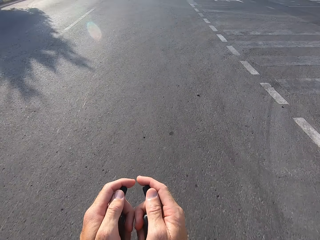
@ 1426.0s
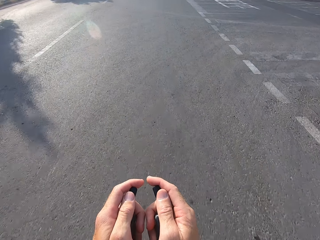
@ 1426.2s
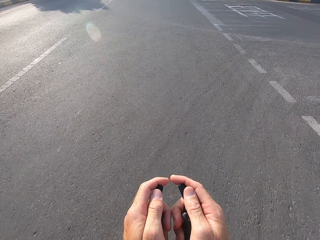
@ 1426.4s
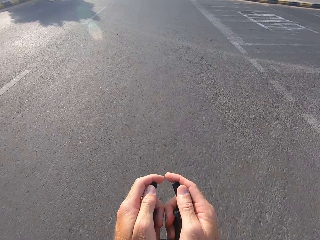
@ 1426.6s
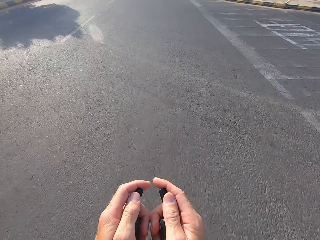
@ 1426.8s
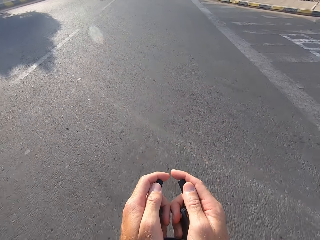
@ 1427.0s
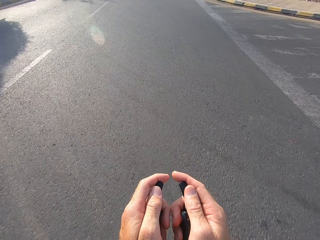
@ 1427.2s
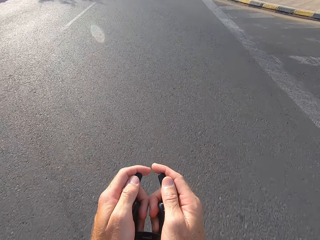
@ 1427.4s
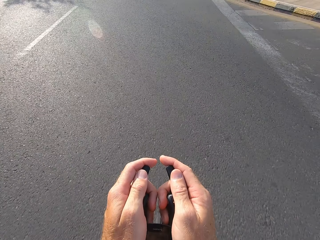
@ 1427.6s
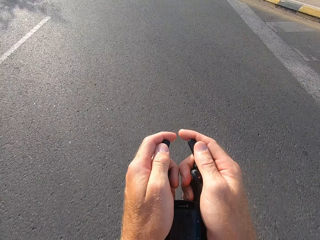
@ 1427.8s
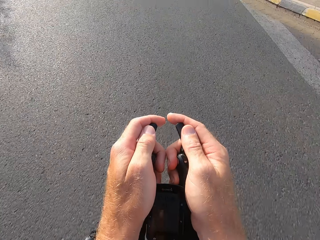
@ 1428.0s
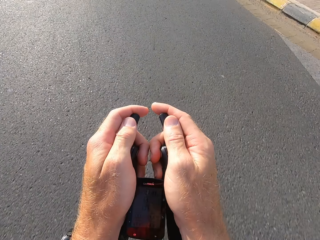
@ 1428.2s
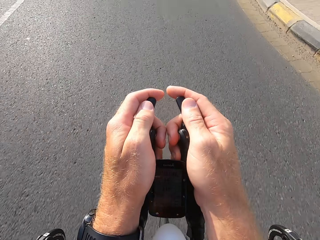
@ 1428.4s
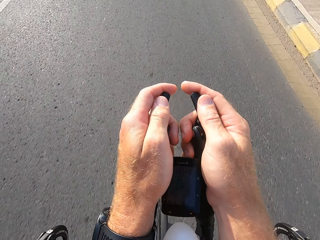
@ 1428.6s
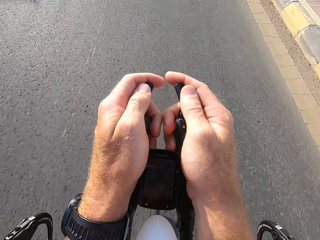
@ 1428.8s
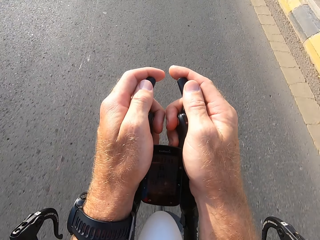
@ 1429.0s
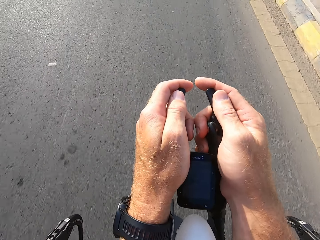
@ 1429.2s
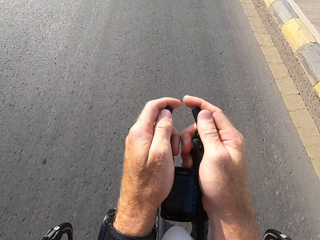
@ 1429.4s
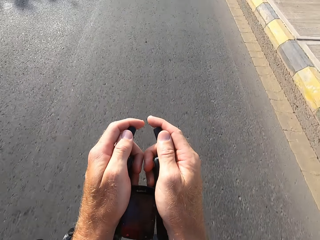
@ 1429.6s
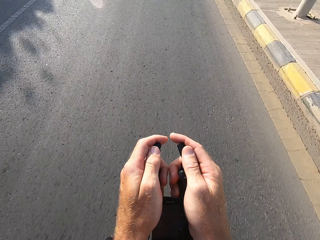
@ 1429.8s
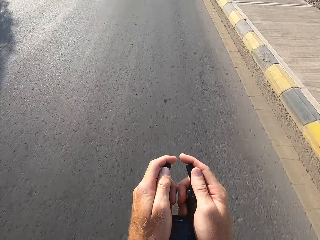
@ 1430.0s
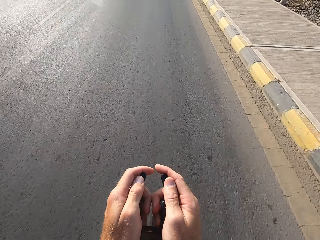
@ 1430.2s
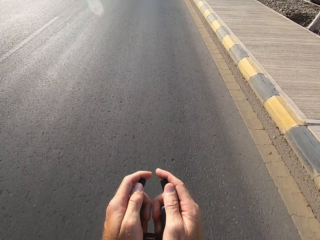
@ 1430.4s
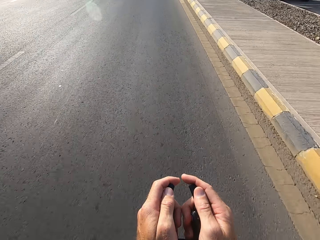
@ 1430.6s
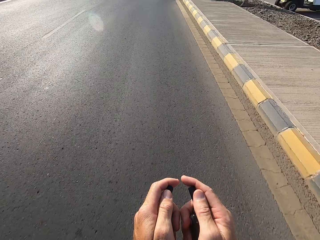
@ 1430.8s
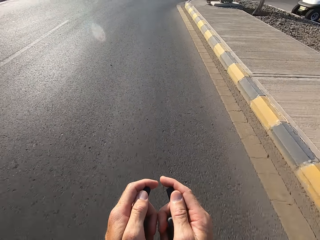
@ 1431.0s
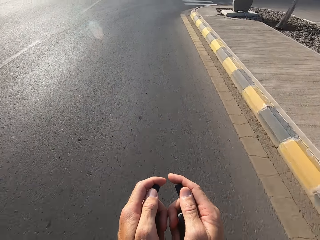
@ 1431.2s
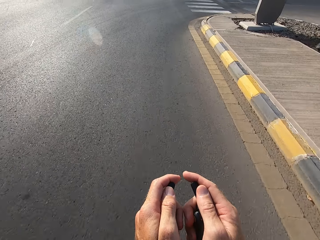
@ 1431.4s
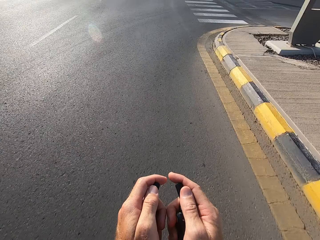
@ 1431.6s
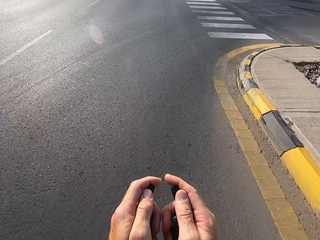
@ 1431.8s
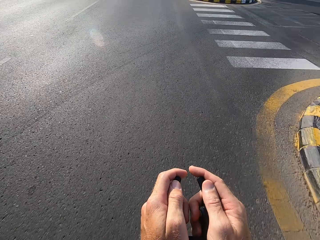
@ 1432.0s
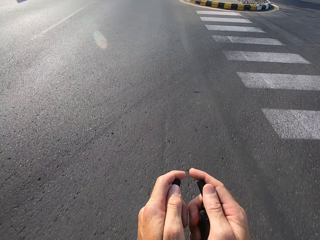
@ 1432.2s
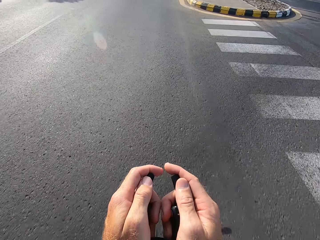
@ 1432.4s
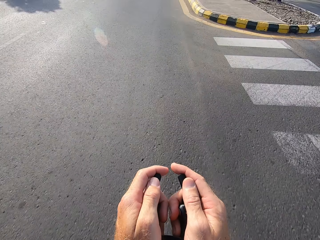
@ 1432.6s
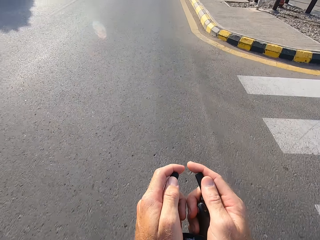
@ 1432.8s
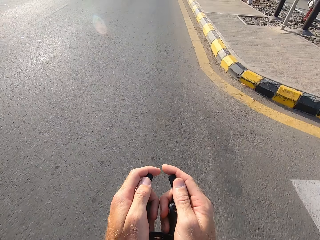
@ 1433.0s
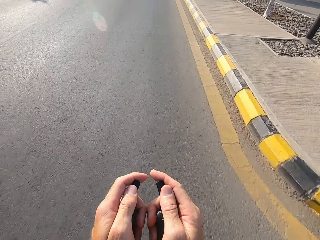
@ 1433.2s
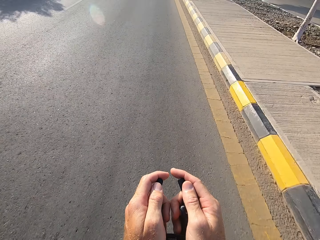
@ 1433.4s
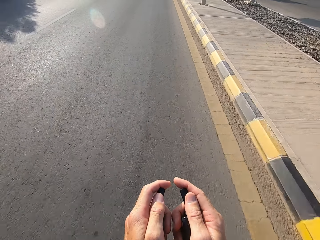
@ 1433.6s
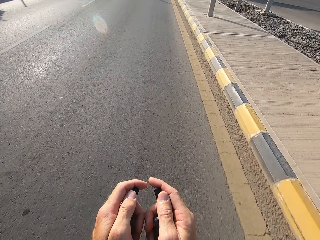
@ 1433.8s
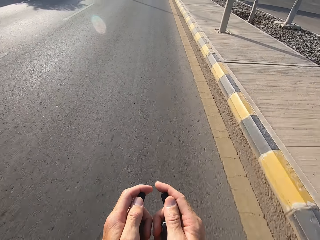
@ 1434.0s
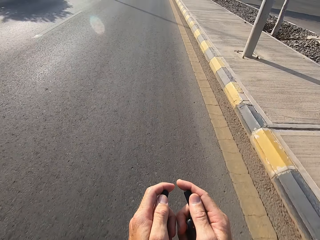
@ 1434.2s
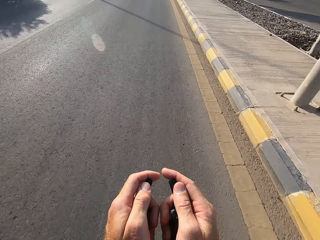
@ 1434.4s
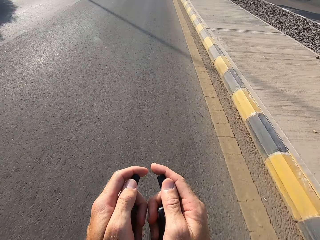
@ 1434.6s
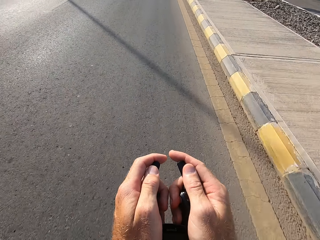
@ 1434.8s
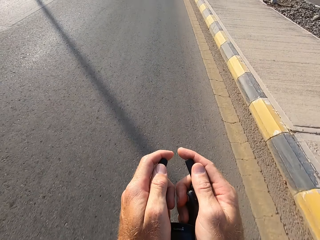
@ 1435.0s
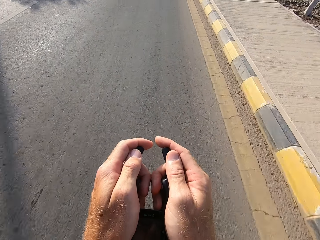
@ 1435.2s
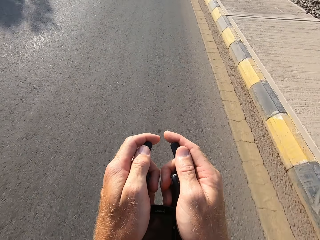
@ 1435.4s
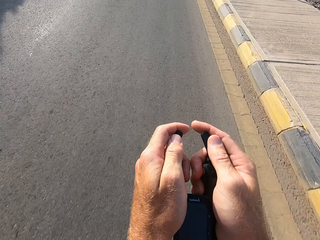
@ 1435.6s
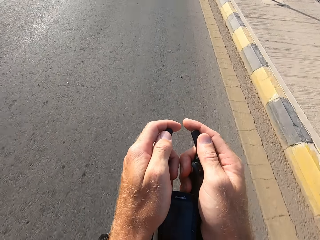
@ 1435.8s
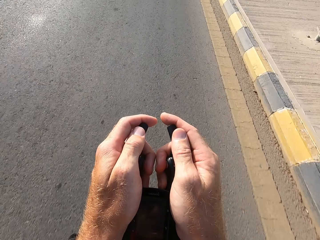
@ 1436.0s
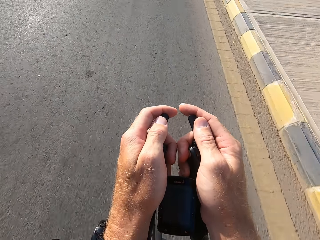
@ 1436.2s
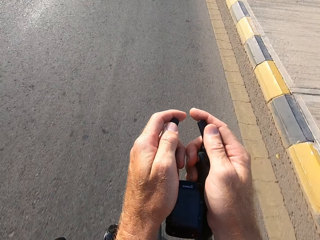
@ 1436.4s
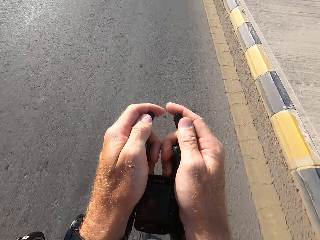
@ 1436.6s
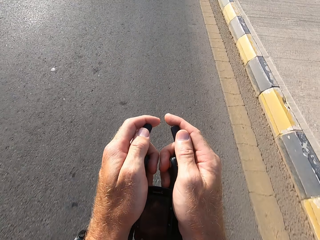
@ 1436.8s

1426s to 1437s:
The camera wearer stares at the bike rest handlebar. They stare at the road. They cycle the bicycle.

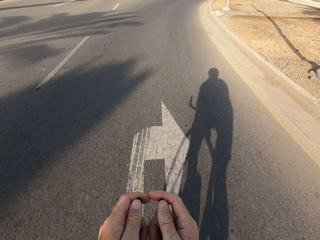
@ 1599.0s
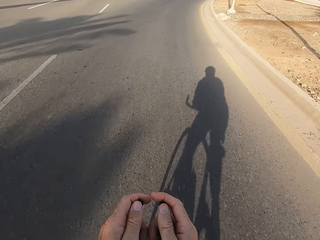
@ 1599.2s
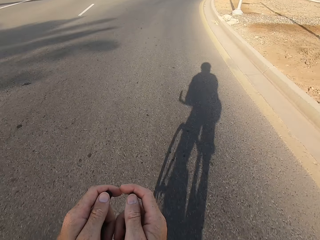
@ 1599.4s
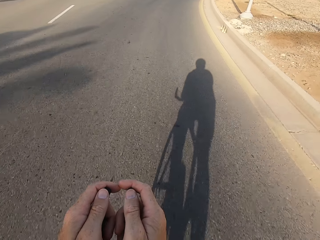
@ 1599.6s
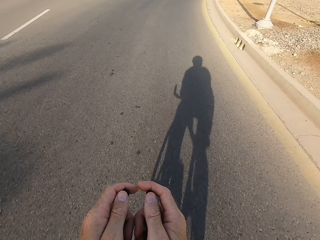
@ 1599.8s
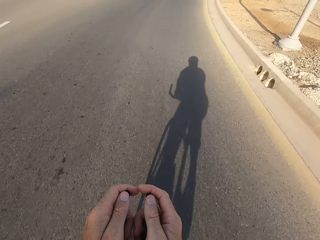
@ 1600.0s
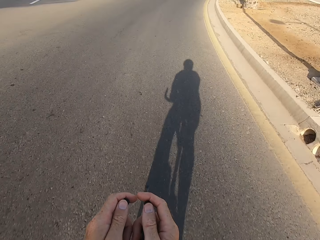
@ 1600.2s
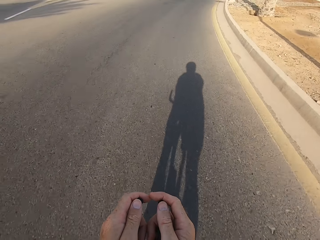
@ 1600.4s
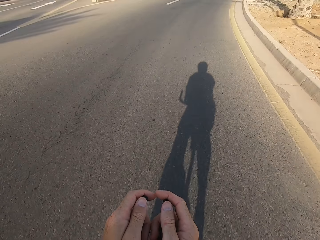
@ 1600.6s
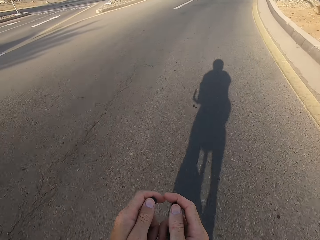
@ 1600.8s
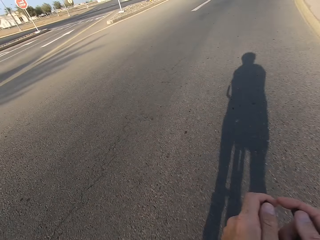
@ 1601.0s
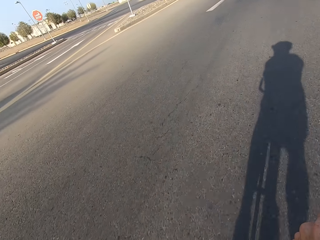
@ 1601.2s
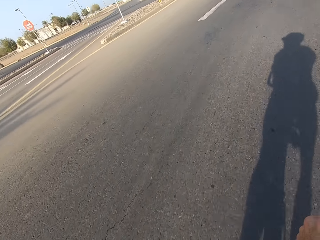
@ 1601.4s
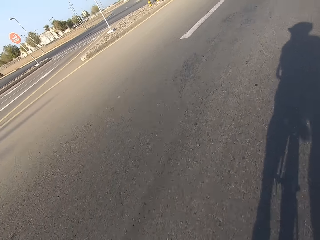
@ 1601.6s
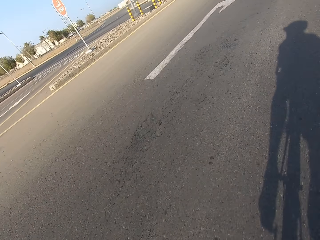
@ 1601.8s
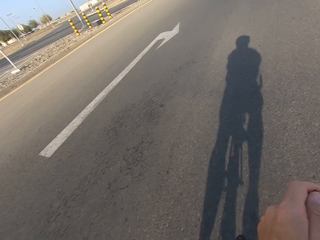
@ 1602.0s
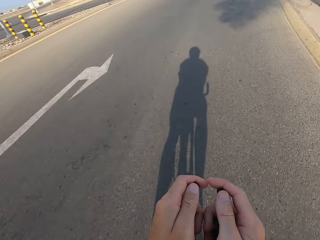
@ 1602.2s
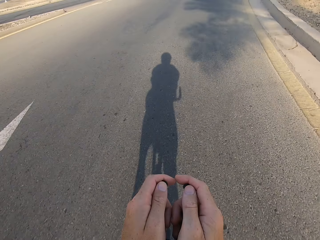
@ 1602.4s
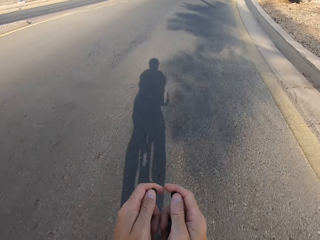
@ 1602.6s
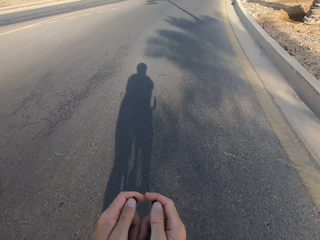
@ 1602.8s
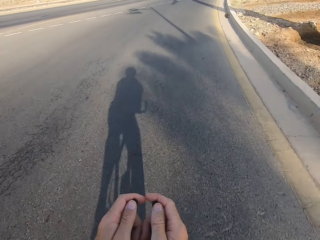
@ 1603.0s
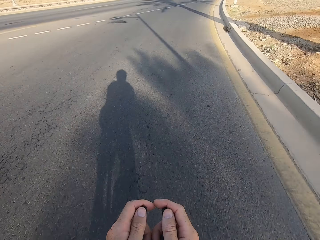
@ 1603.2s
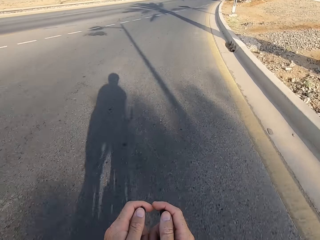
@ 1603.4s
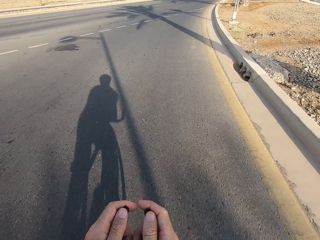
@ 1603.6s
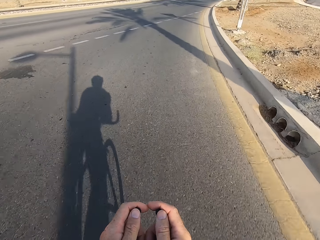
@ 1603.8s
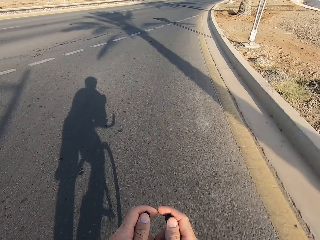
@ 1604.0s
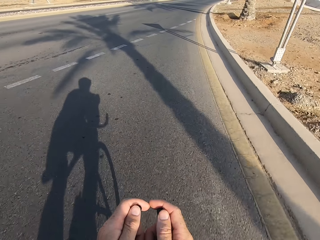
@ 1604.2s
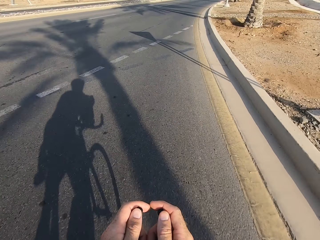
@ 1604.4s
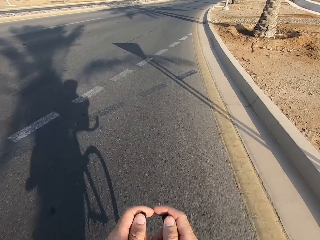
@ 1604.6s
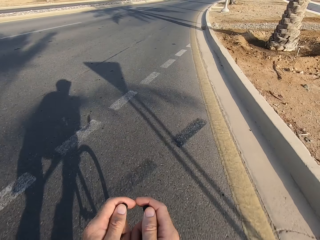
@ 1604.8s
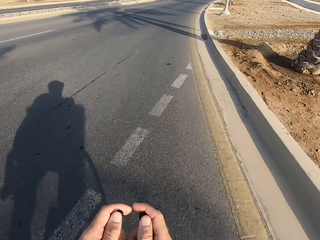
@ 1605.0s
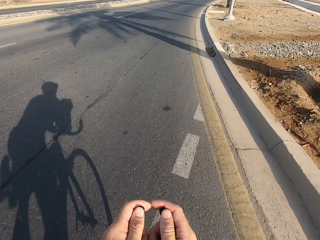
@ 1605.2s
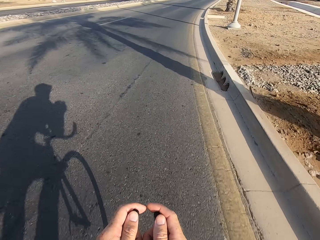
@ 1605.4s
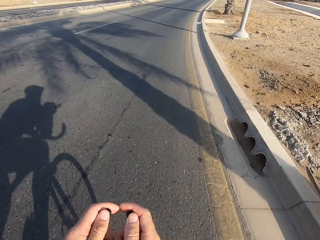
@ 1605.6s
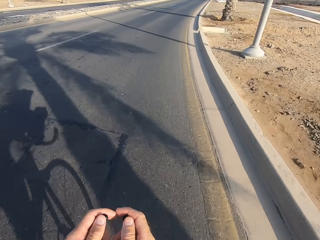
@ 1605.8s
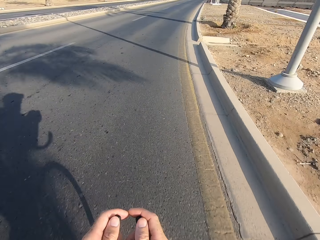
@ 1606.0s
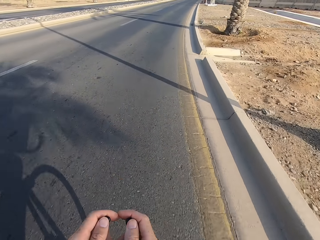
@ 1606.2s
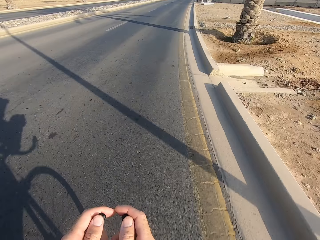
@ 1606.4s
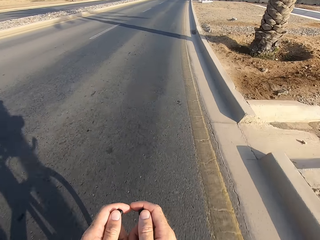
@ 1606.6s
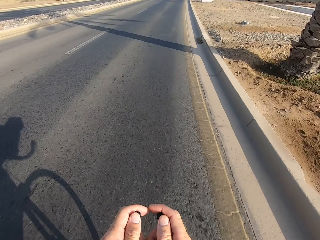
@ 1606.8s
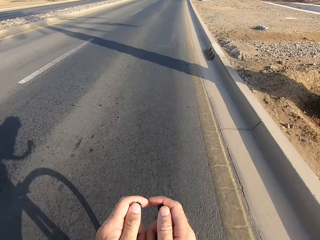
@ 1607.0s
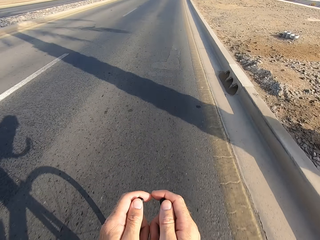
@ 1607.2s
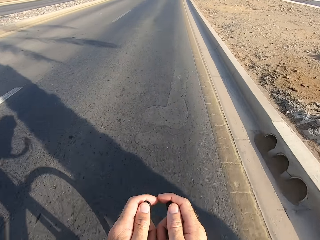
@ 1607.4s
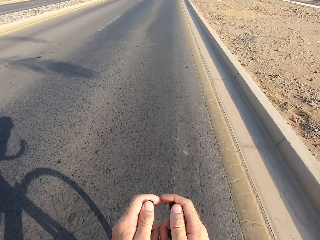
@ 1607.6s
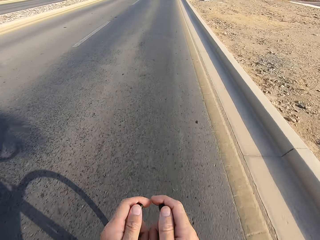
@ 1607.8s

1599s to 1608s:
The camera wearer stares at the road. They cycle the bicycle.

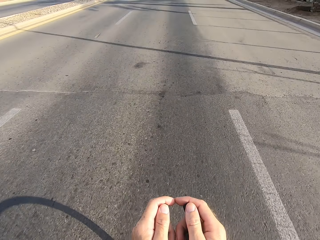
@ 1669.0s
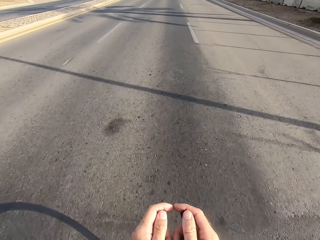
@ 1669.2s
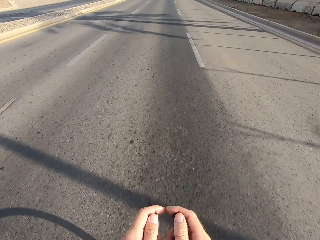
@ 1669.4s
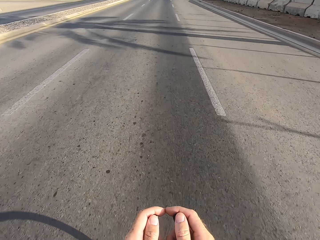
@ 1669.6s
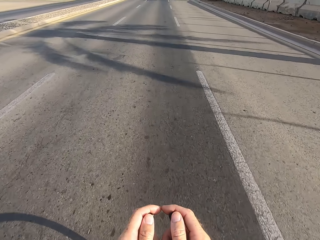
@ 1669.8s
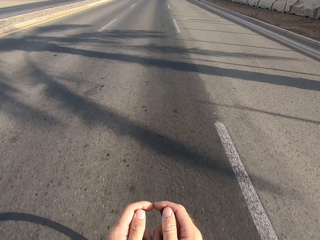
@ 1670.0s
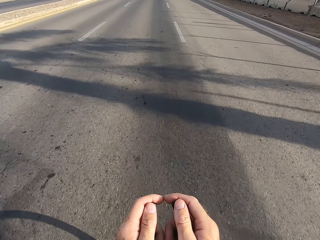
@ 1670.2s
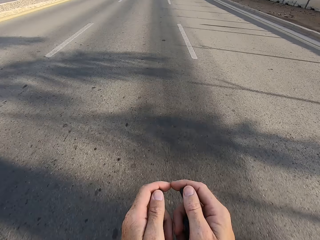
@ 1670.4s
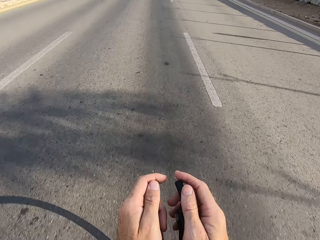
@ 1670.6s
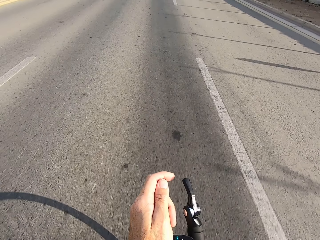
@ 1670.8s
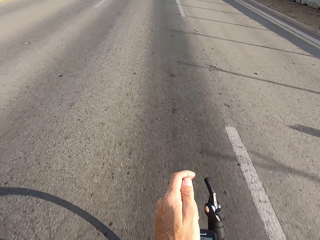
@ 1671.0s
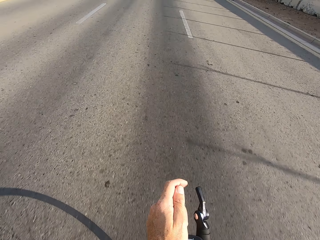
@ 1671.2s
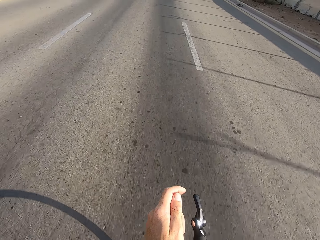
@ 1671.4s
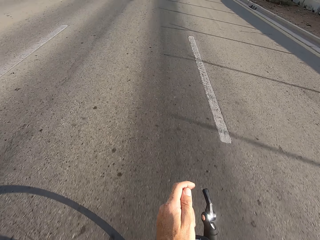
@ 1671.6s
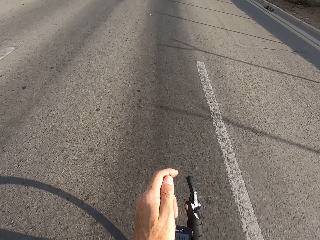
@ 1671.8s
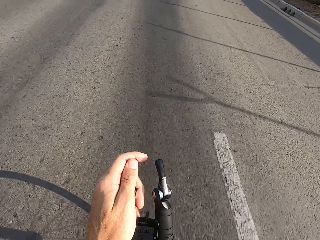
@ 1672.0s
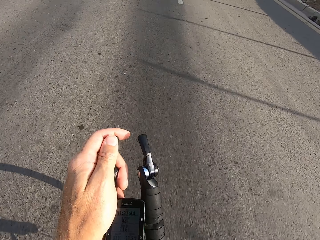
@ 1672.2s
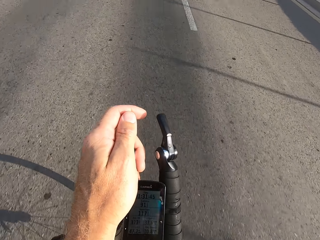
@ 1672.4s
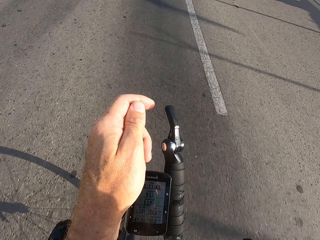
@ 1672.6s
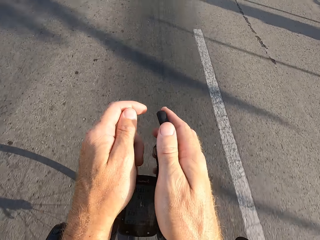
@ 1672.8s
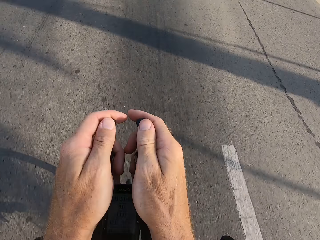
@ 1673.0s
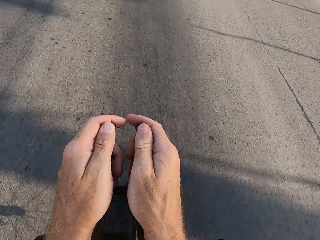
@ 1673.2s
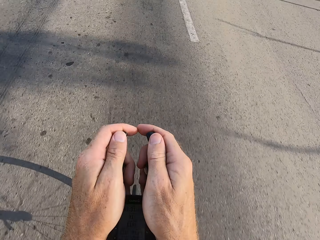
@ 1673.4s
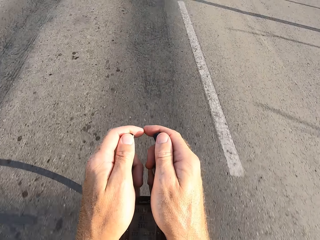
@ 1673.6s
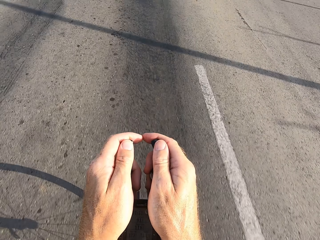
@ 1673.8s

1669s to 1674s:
The camera wearer swings the right hand. They touch something. They swing a hand. They hold the bike rest handlebar. They cycle the bicycle.
